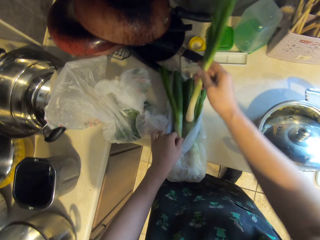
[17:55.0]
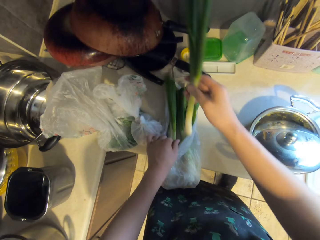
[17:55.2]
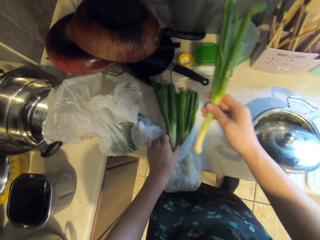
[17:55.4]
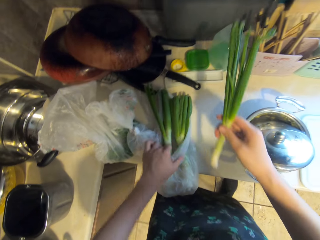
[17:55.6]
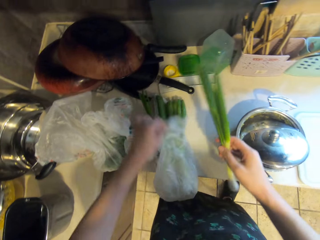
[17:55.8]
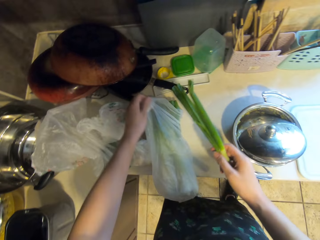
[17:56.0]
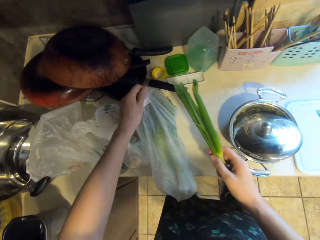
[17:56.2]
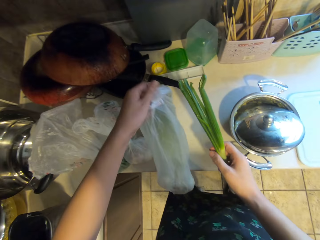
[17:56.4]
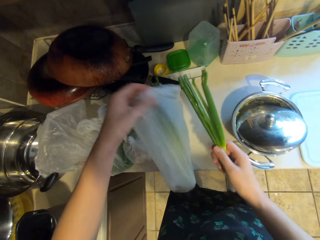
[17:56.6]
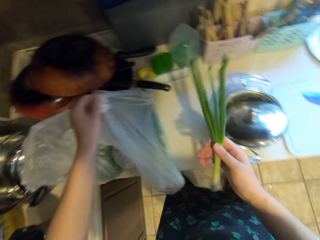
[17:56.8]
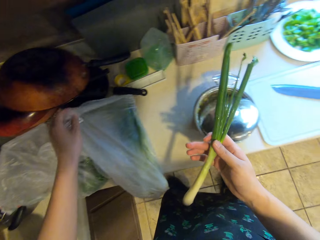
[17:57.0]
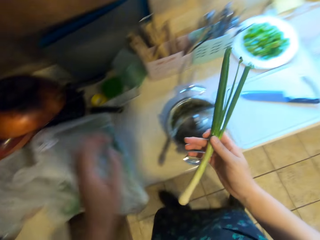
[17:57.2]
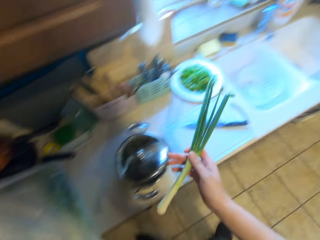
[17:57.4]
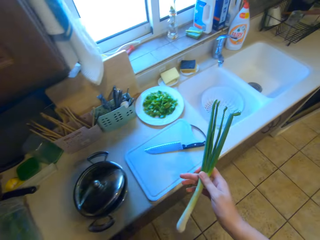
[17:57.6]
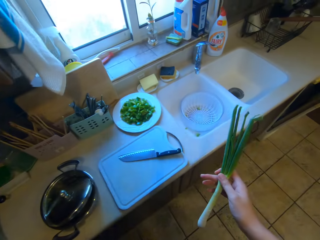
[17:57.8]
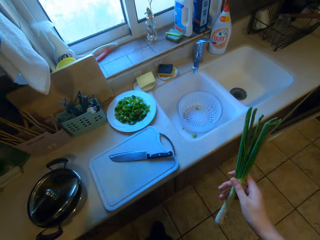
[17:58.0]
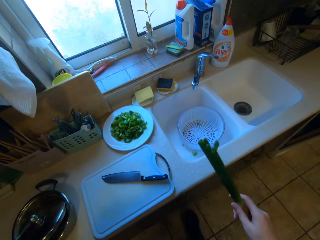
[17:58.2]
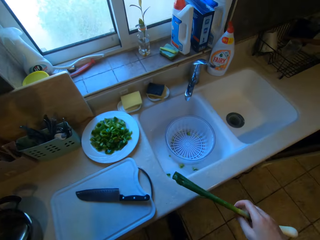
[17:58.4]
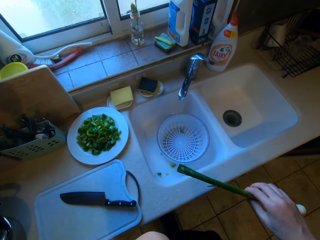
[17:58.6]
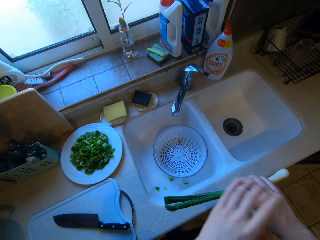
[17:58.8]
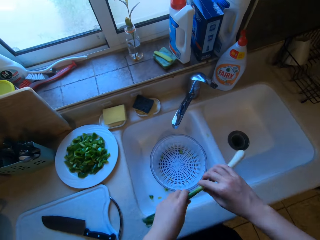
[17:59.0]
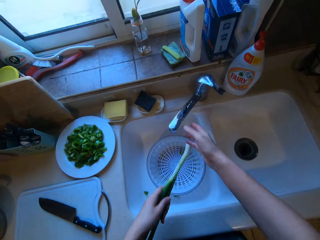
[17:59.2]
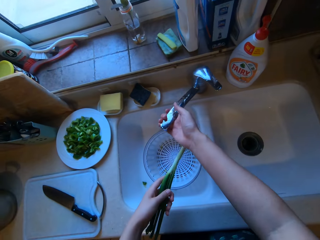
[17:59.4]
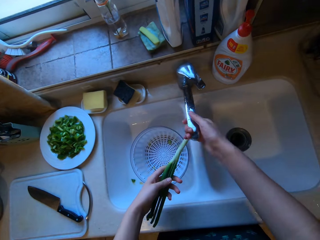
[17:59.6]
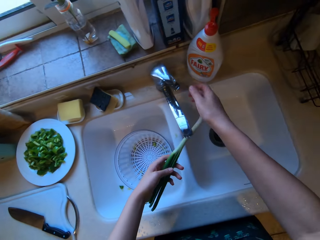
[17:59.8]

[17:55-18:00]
The camera wearer covers up the remaining pieces of spring onions with the plastic bag with his left hand. He walks around the kitchen.

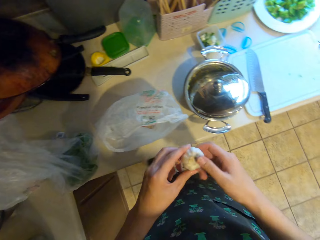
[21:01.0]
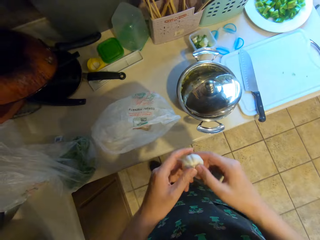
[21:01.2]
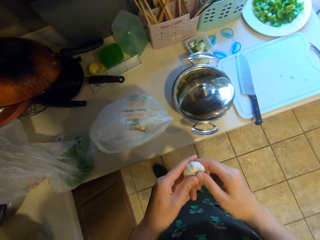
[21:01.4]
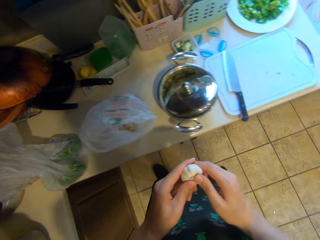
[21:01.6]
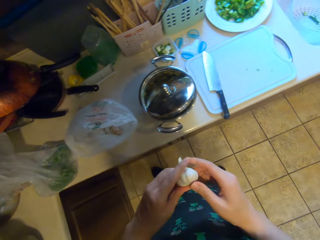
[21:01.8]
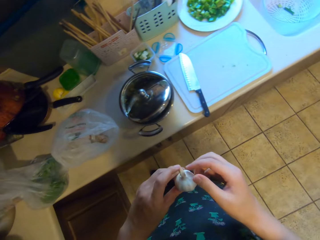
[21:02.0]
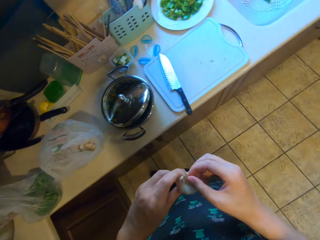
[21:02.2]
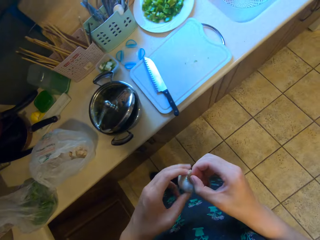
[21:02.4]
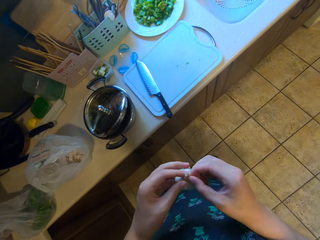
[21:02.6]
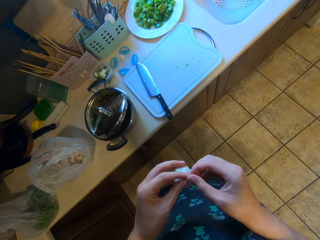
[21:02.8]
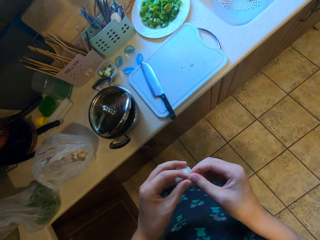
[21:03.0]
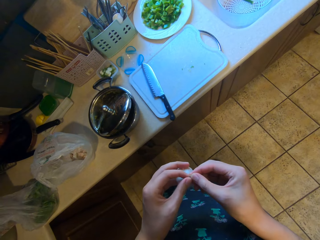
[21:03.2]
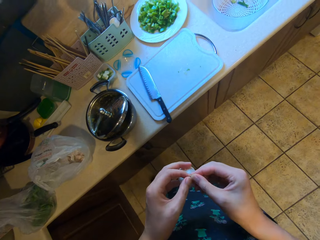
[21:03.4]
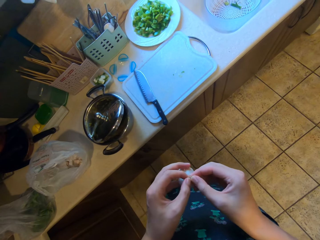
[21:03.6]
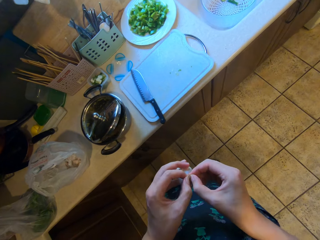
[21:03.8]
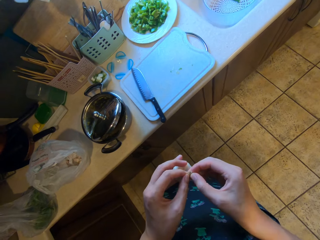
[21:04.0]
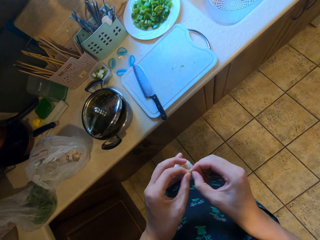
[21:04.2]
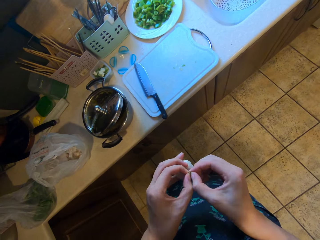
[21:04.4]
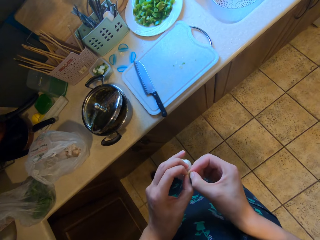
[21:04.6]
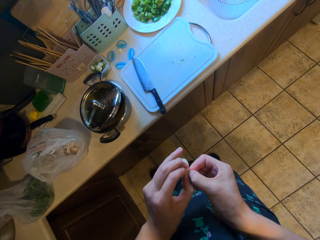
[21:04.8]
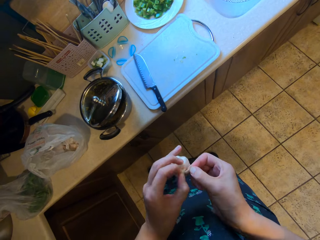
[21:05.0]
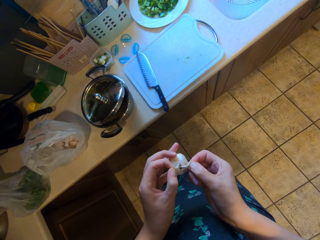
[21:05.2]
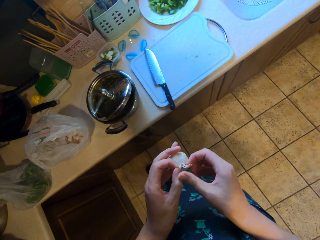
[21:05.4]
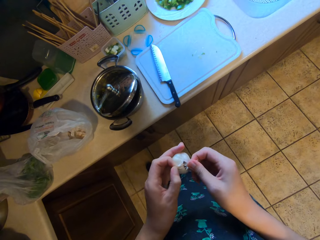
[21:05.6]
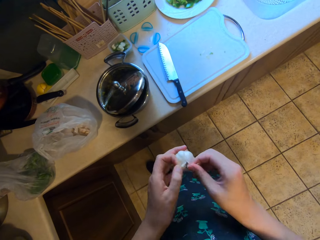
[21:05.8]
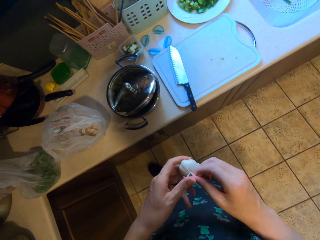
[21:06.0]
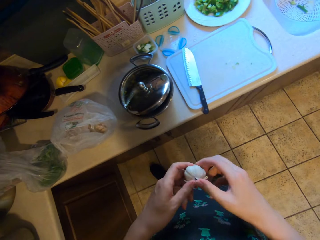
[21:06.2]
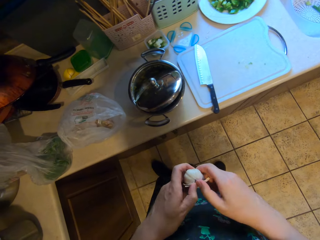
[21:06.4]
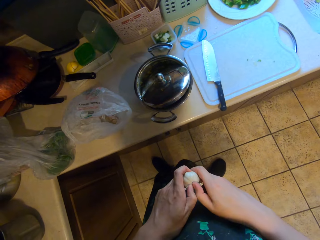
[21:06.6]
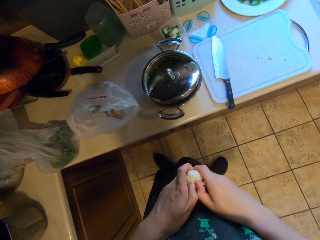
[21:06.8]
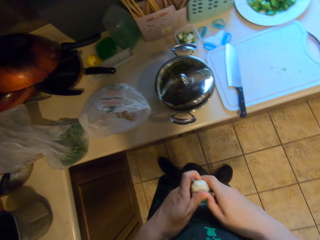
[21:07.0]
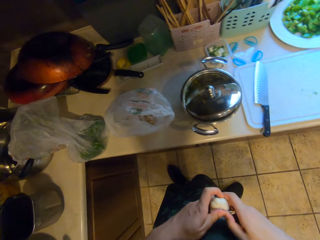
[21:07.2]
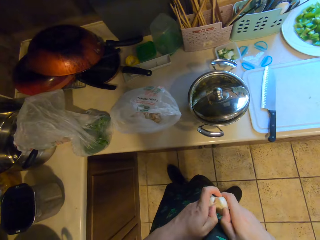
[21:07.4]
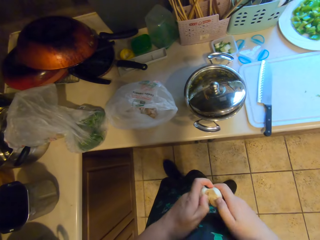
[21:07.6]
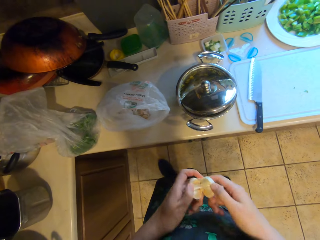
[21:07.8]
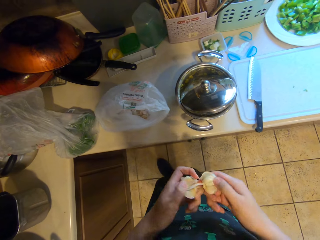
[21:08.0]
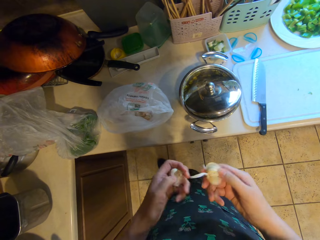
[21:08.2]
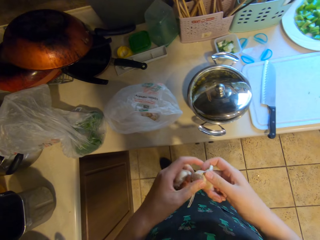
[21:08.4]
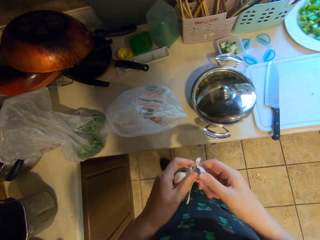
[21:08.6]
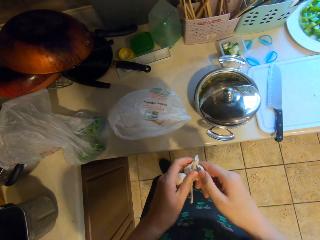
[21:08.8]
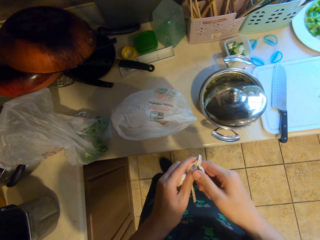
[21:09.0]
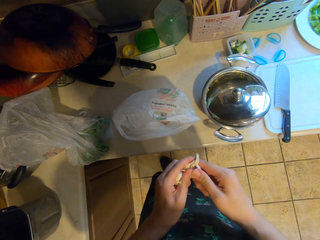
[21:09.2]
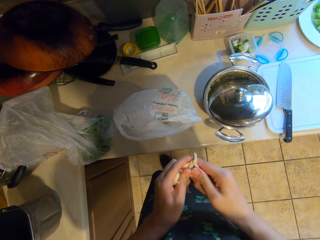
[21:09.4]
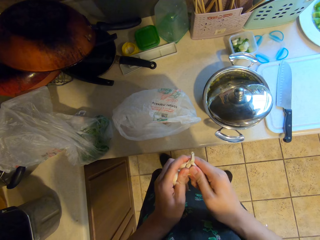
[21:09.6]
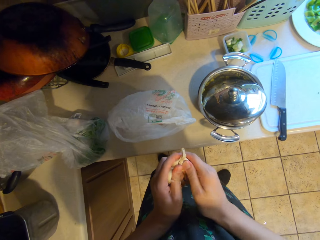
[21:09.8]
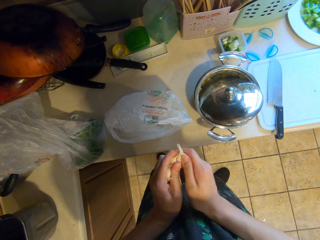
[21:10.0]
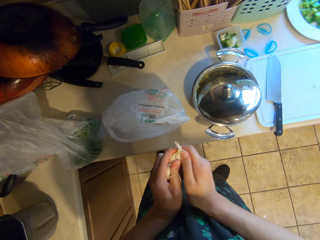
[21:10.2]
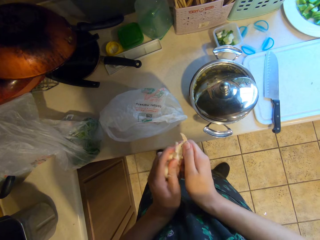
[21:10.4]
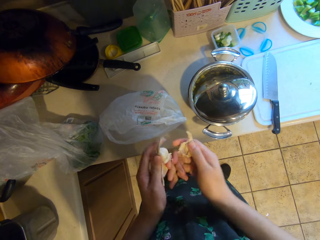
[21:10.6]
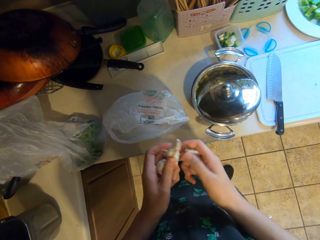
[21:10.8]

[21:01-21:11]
The camera wearer divides the bulb of garlic in her hands. She breaks the garlic onion.

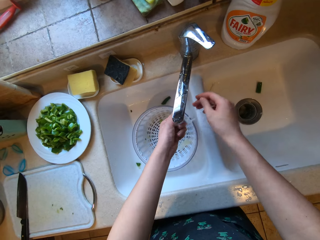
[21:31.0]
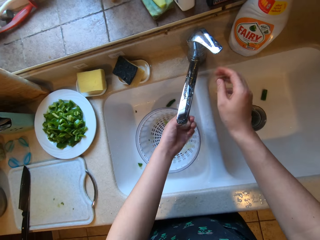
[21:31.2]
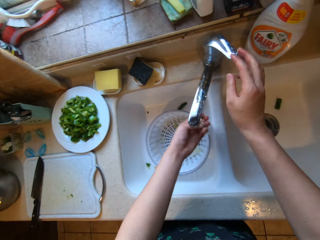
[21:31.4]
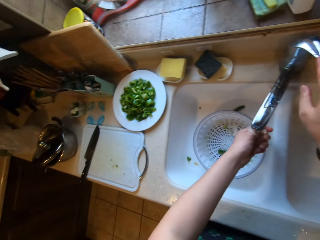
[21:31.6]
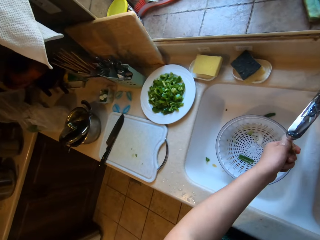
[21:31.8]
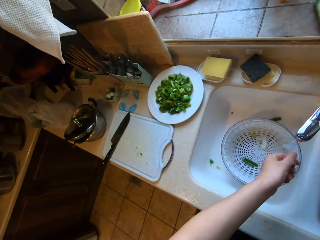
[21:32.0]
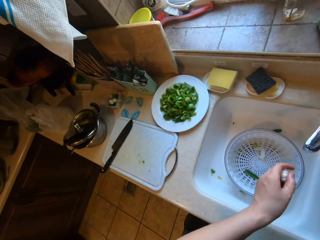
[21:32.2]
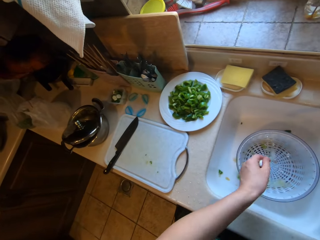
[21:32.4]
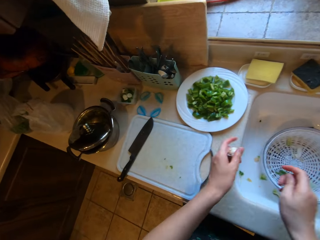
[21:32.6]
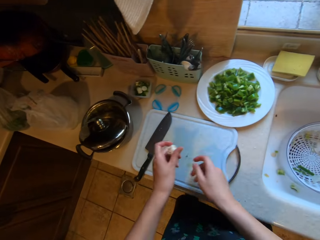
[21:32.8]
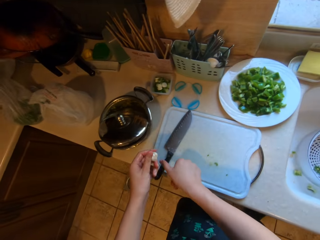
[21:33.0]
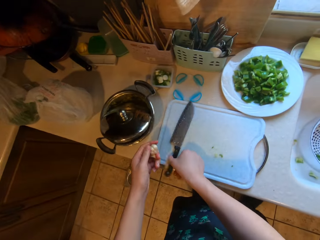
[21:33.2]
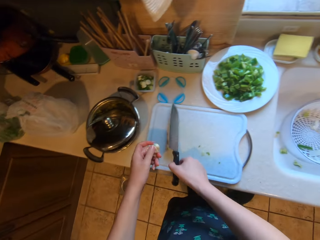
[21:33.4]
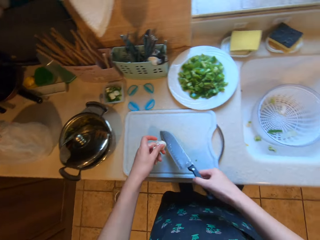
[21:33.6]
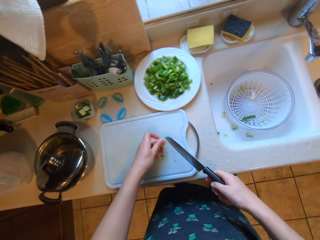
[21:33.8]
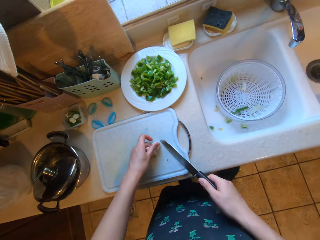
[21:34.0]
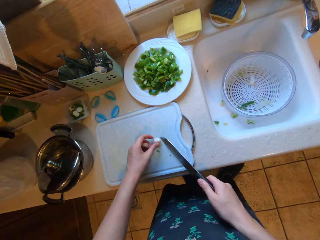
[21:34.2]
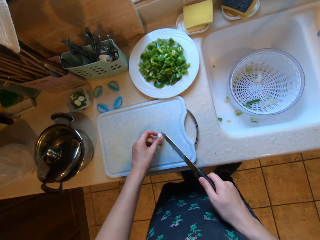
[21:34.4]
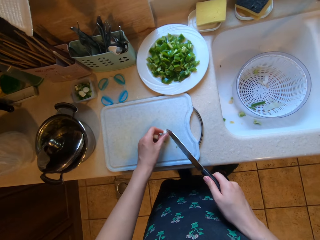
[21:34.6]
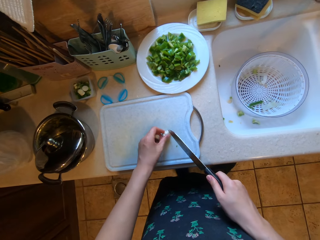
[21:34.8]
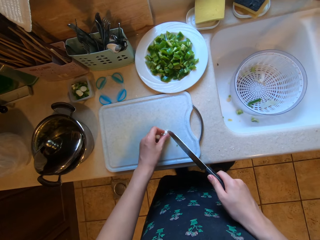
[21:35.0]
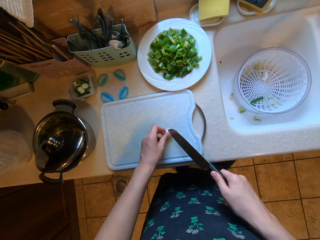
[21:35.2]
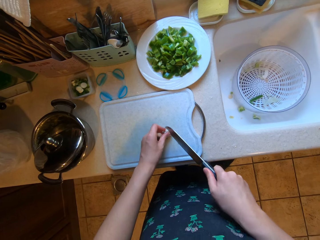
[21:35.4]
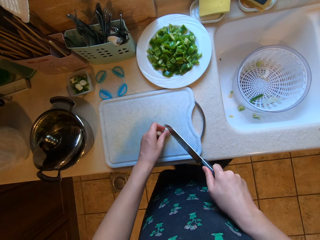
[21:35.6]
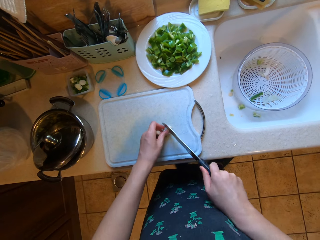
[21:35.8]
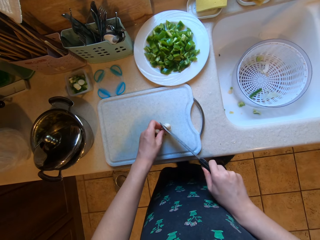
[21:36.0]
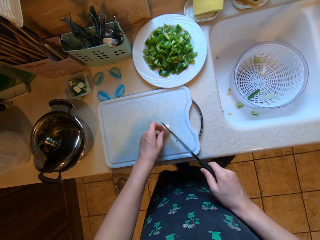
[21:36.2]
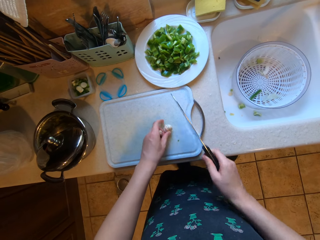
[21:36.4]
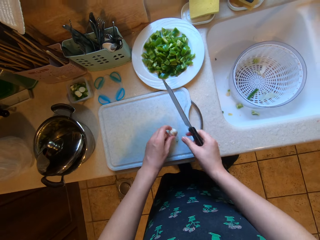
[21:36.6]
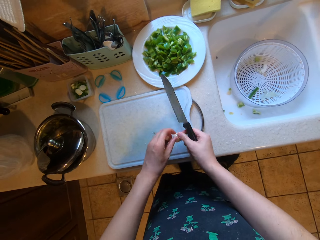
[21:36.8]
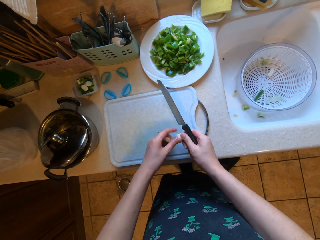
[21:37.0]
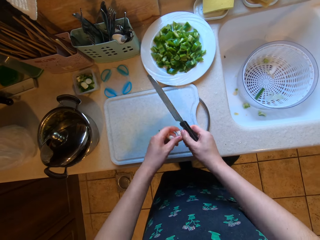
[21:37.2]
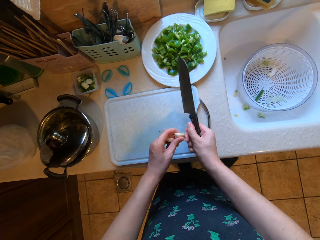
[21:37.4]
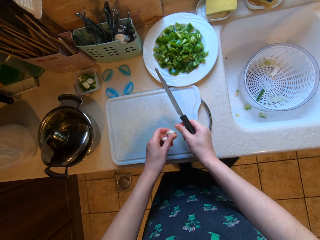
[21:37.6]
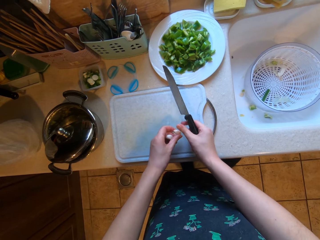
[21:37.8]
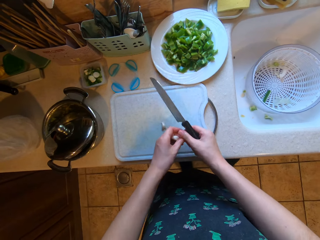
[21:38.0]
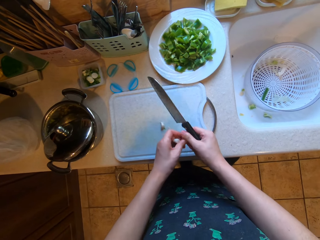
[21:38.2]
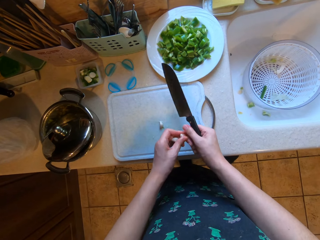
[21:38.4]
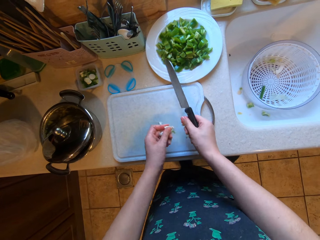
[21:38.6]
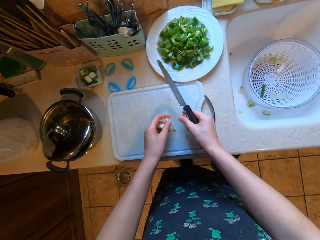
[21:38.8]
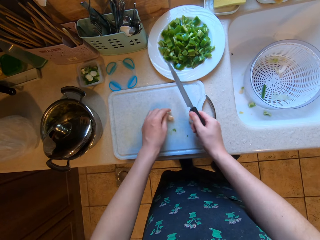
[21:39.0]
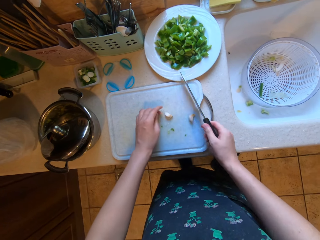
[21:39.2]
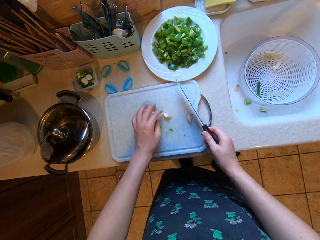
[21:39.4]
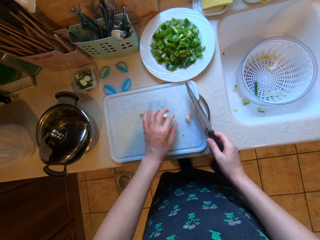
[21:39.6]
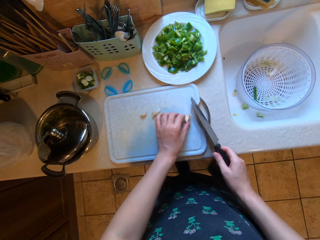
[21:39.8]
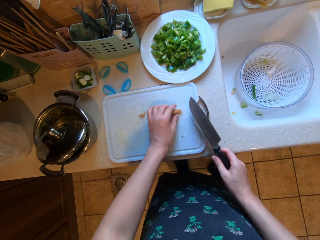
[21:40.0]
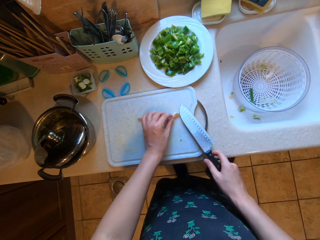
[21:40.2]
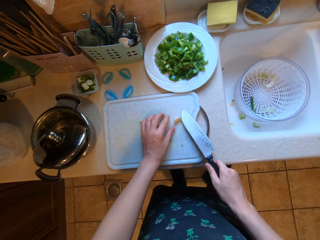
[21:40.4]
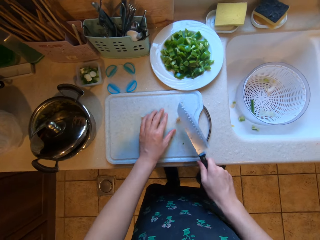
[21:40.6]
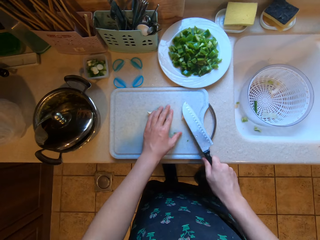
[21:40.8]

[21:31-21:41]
The camera wearer closes the water tap. She picks the knife on the chopping board with her right hand. She places the garlic in her left hand on the chopping board. She chops the garlic onion. She divides the bulb of garlic in her hands. She smashes the garlic on the chopping board with the knife in her right hand.
